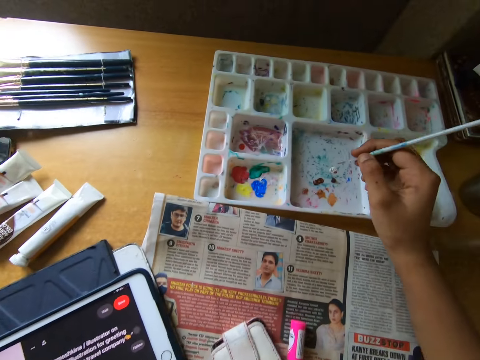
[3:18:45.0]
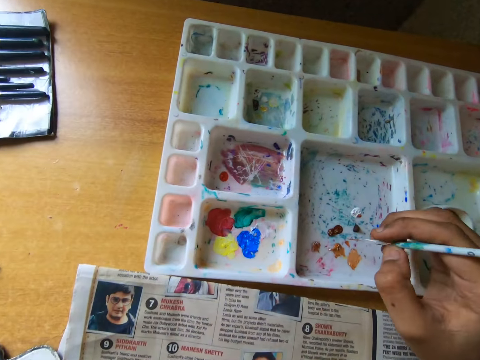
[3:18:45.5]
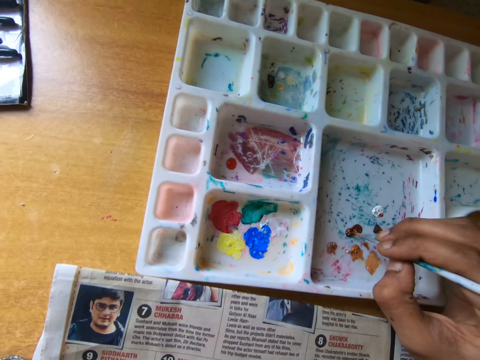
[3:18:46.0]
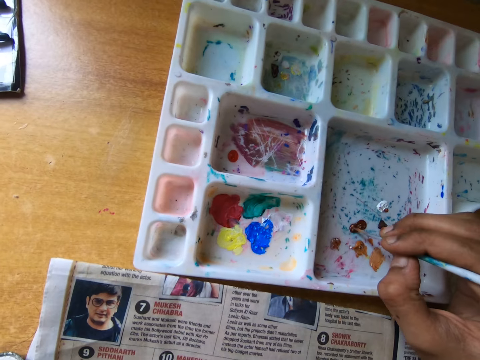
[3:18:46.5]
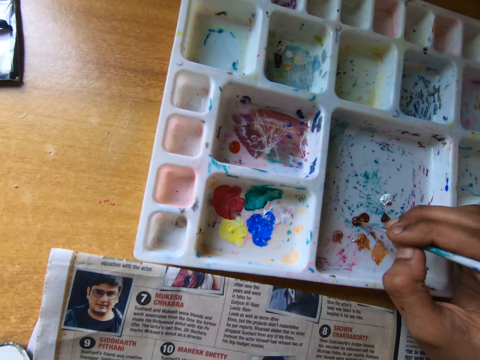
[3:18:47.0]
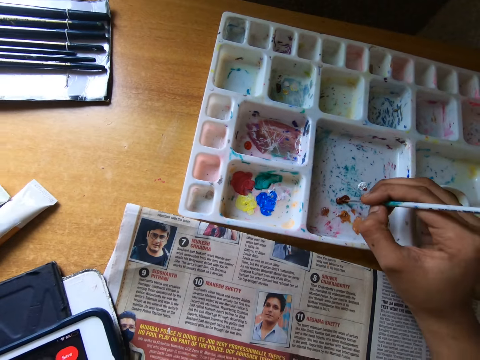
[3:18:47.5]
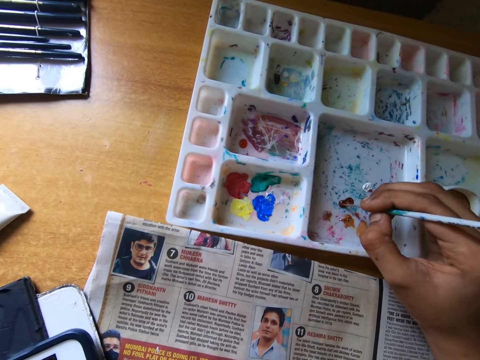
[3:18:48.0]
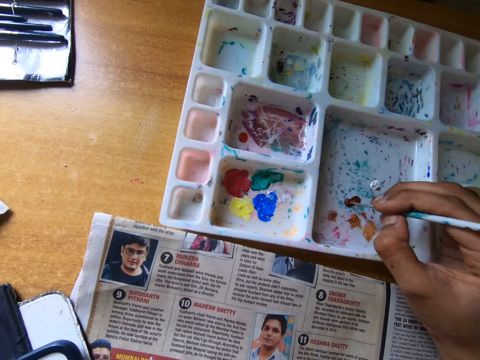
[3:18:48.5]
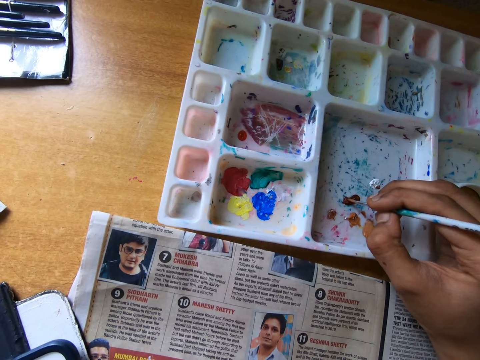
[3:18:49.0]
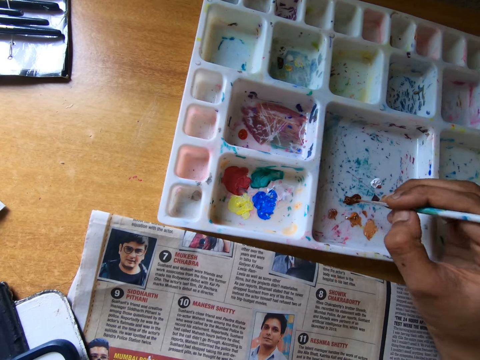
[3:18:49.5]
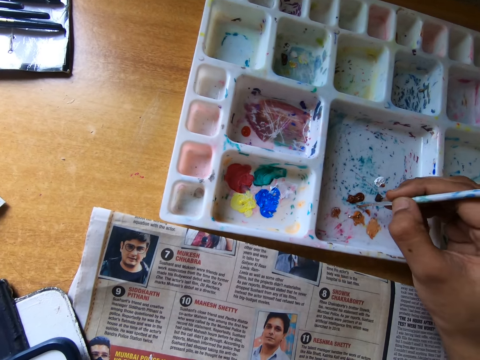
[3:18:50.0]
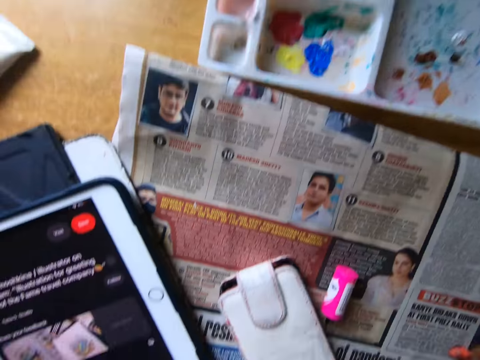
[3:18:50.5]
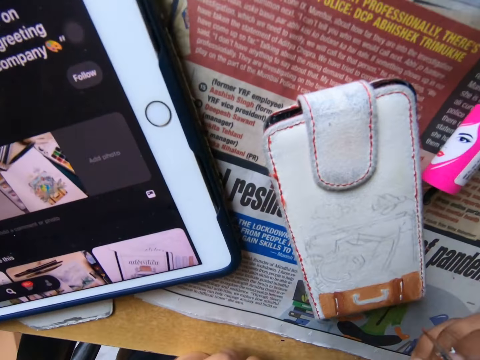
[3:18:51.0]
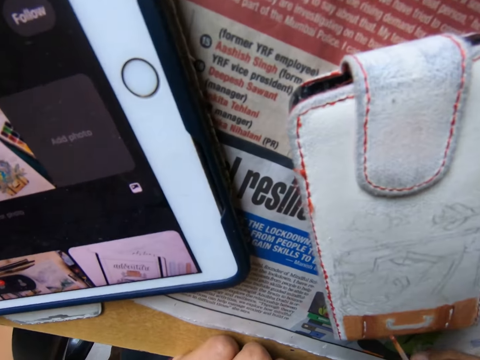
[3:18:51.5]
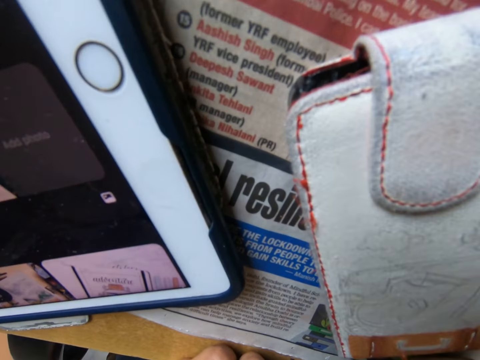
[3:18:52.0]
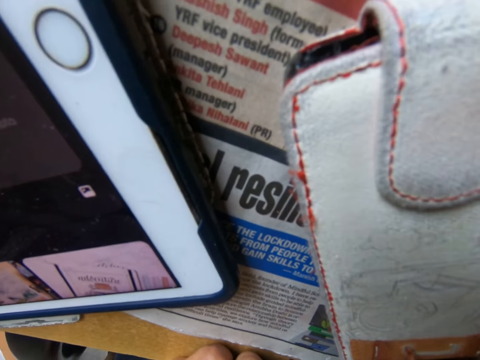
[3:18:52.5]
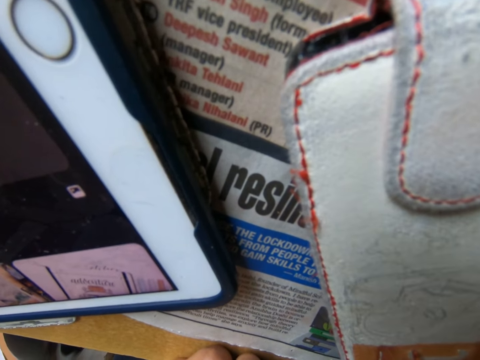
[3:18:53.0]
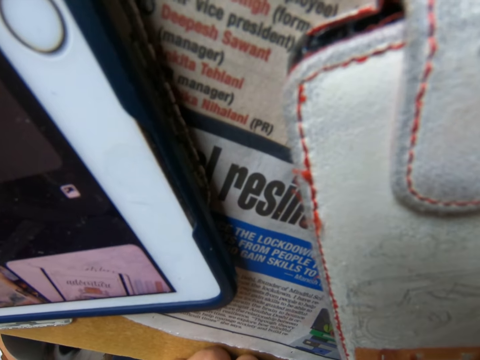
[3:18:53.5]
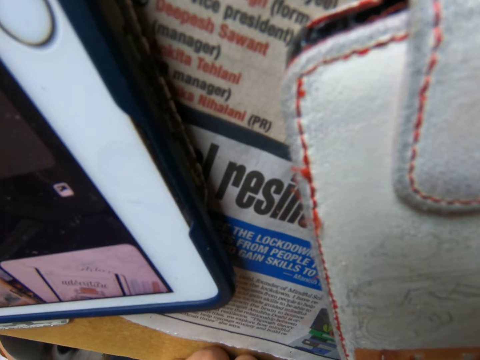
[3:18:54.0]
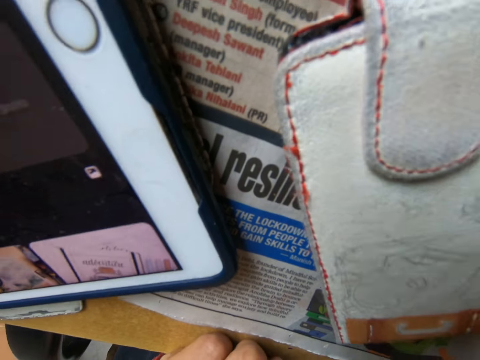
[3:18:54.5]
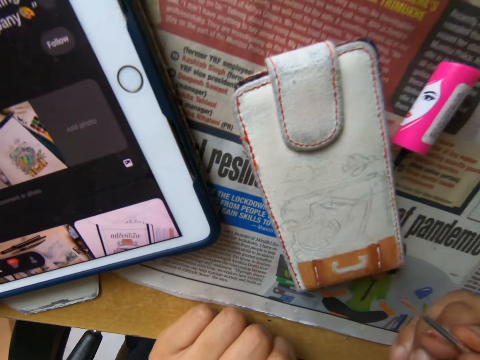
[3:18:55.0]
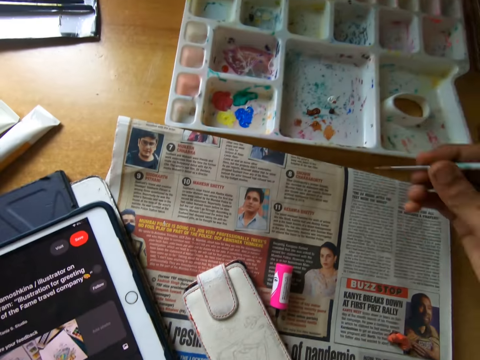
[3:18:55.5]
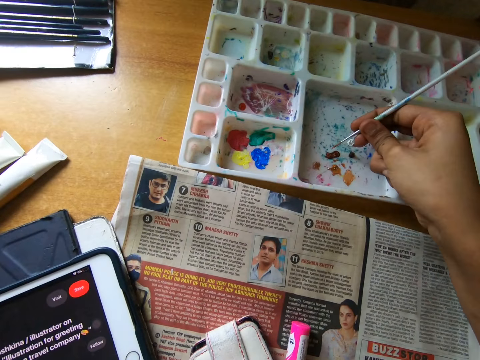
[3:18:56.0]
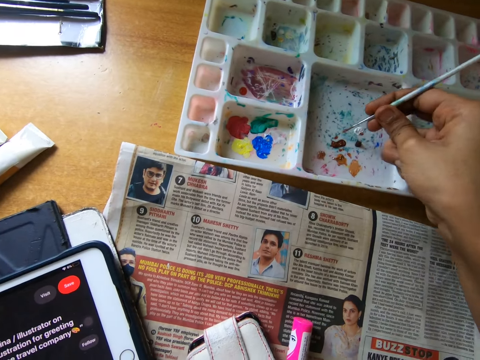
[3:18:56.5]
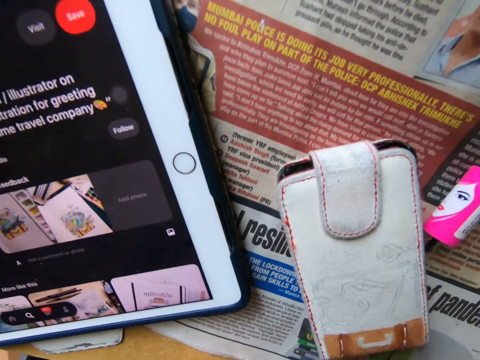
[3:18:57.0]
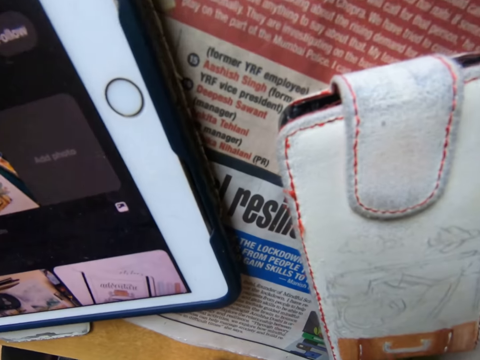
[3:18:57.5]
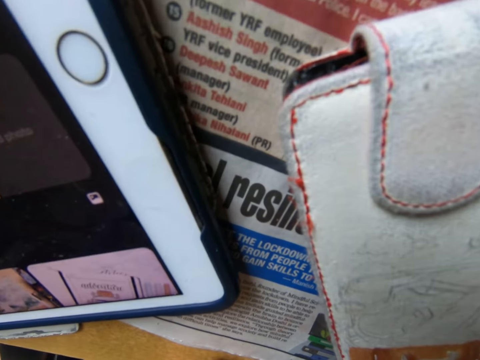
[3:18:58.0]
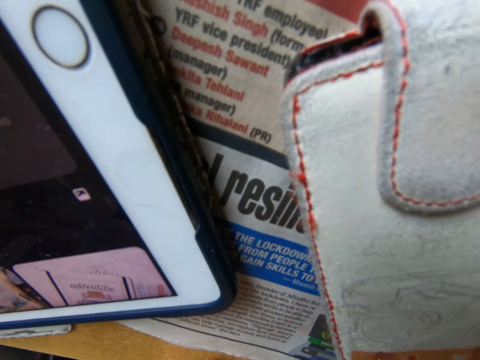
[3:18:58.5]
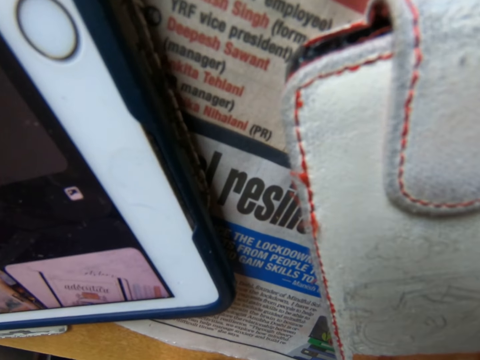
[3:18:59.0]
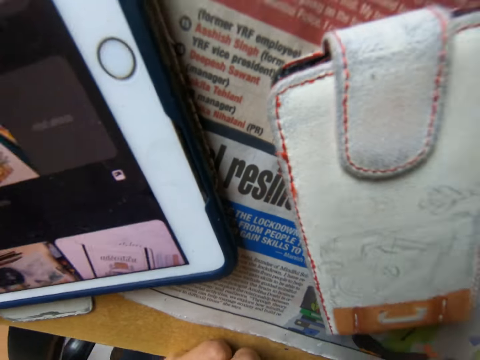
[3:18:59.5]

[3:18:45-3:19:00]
The camera wearer moves around. They dip the brush into paint on a painting pallet on the table. They dip the brush into the paint on the painting pallet on the table. They look around. They paint a wallet on the table with the painting brush. They look around. They dip the brush into the paint on the painting pallet on the table. They paint the wallet on the table with the painting brush.

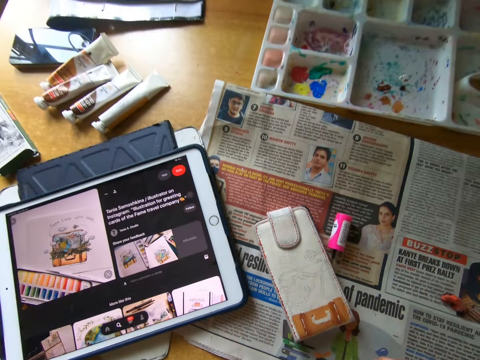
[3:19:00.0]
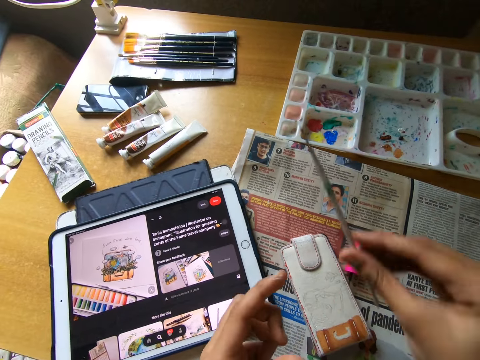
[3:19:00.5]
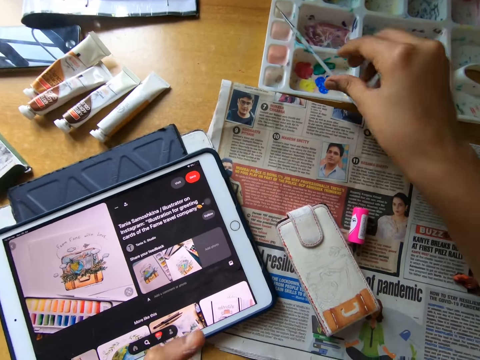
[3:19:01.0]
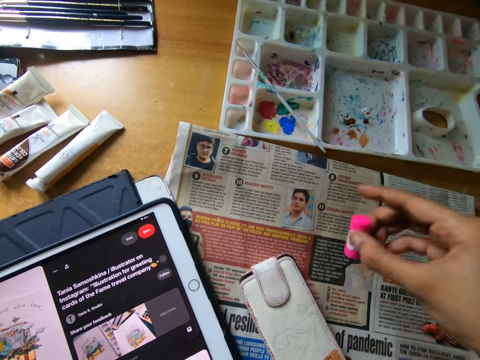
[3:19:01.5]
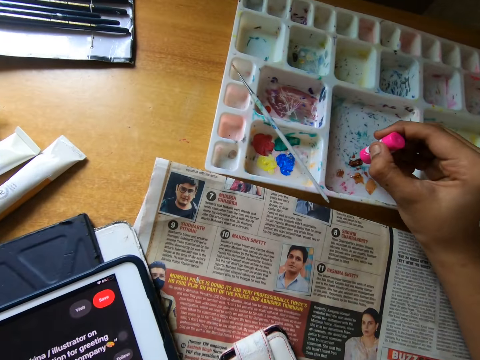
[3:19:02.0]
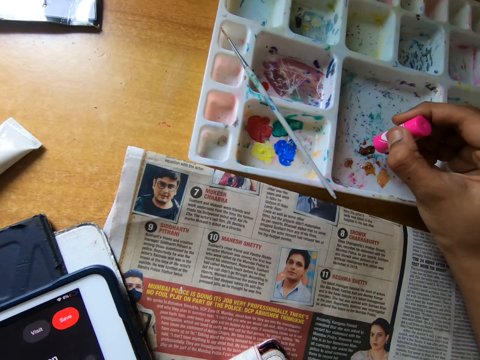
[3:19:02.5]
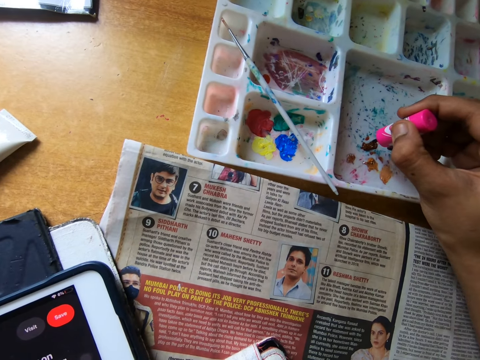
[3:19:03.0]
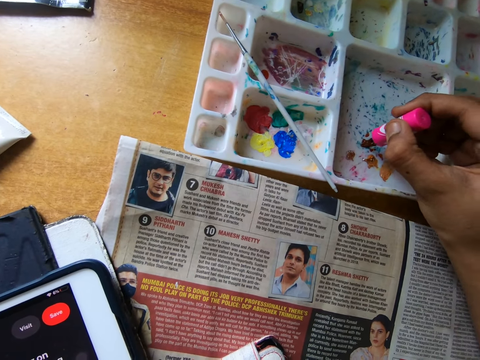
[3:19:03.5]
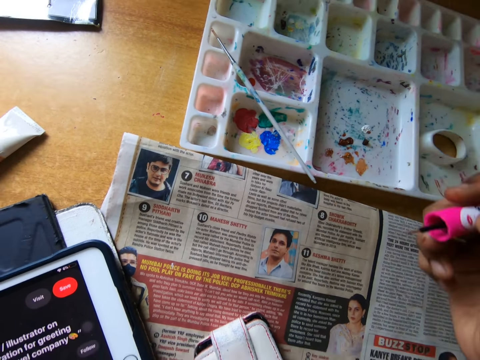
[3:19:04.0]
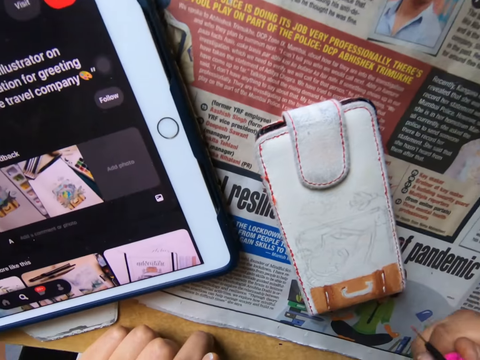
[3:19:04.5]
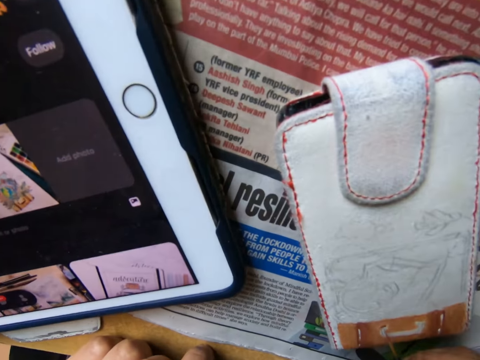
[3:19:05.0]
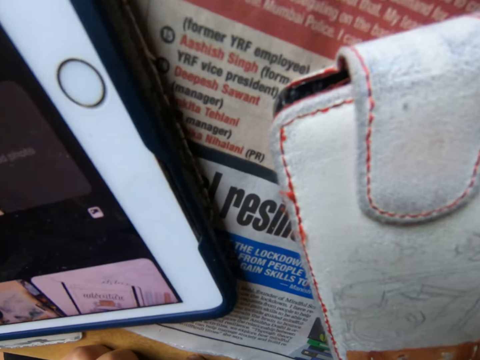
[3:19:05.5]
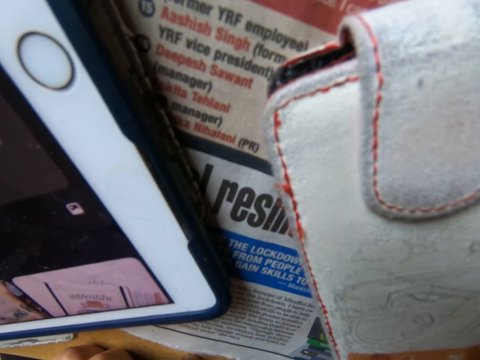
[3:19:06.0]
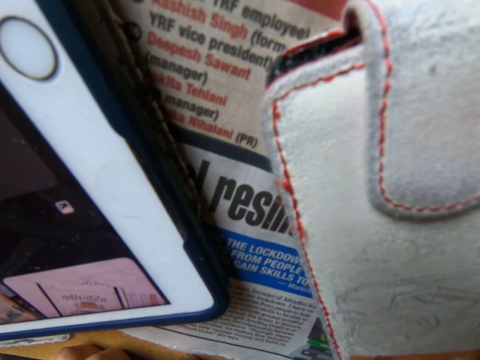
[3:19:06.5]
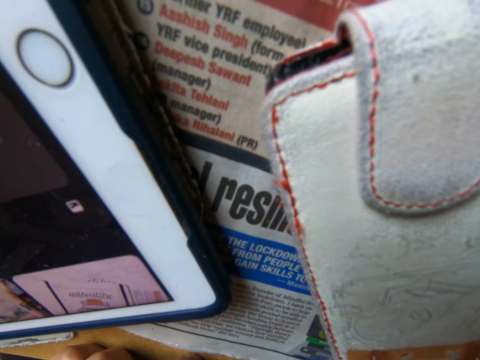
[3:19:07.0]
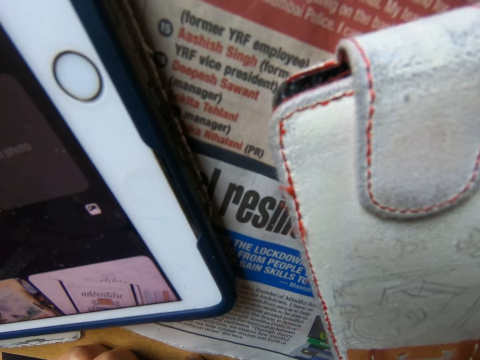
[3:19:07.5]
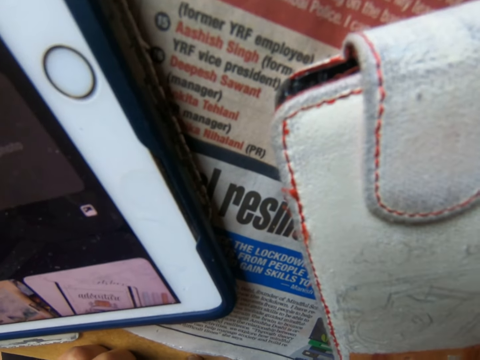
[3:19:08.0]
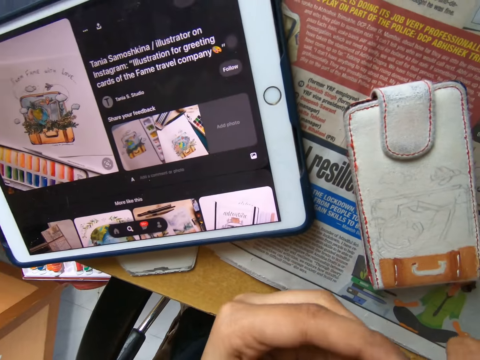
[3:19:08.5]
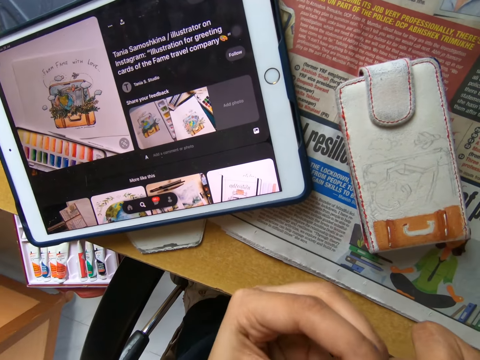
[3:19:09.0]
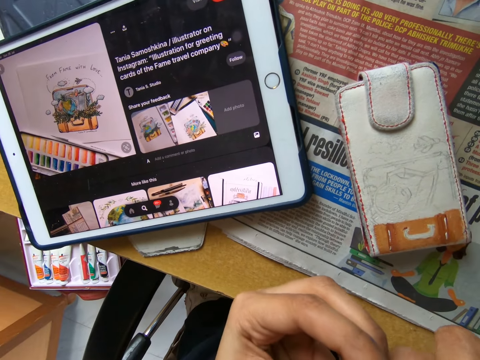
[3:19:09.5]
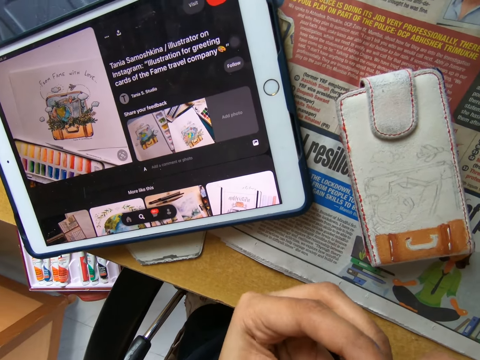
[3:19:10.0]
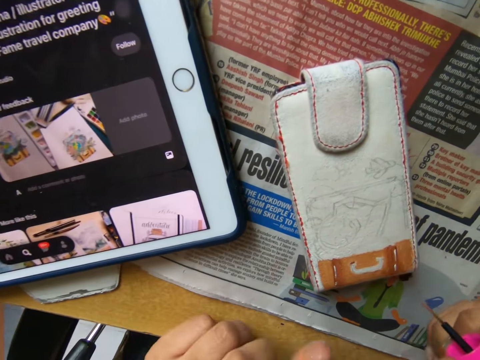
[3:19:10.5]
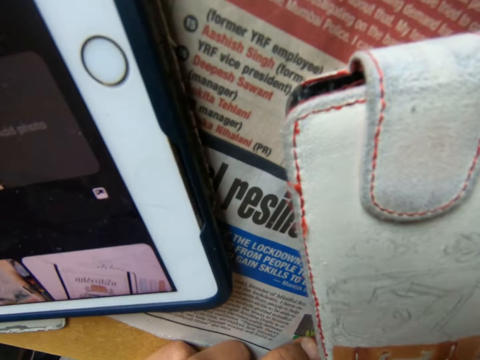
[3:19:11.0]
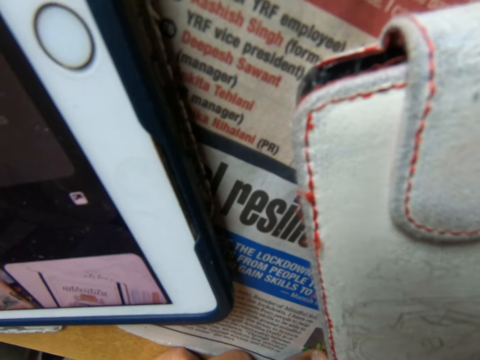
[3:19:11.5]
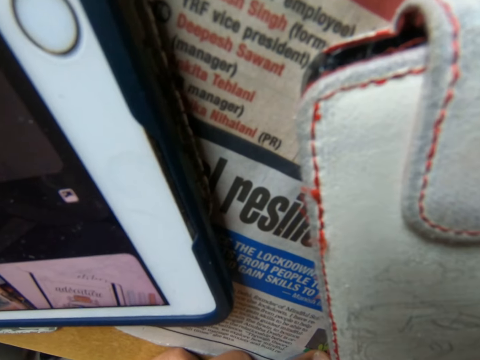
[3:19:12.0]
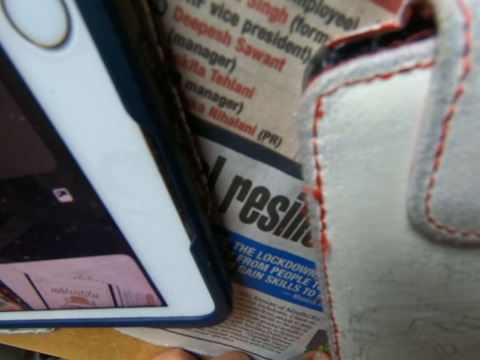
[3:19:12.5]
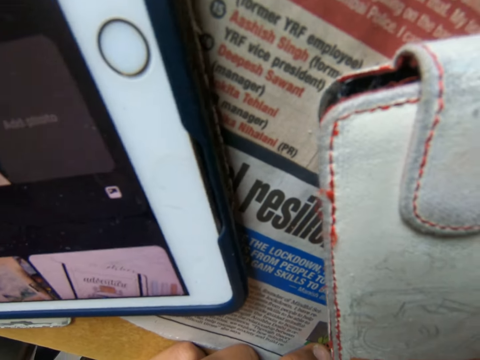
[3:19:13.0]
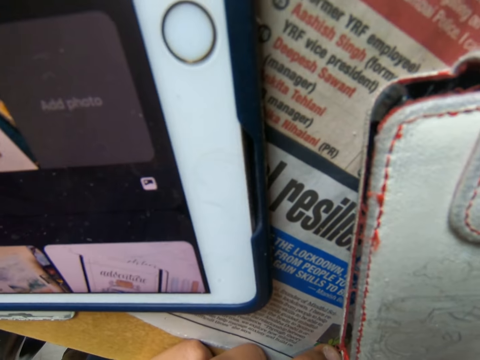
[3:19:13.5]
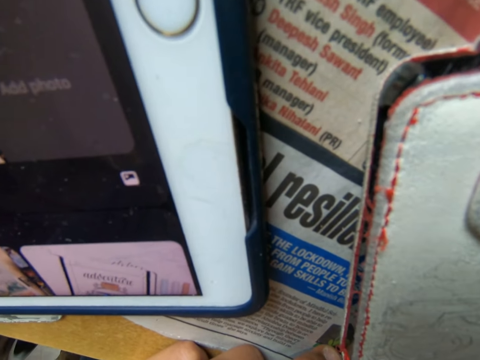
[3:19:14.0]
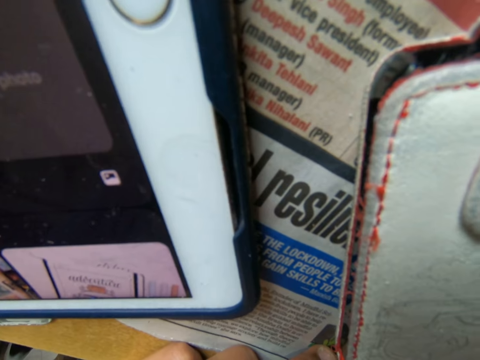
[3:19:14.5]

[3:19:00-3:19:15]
The camera wearer looks around. They place the painting brush or nail polish brush on the painting palette on the table. They pick up the painting brush from the table. They dip the brush into the paint on the painting palette on the table. They paint the wallet on the table with the painting brush. They hold the nail polish brush. They paint something with the nail polish brush.
